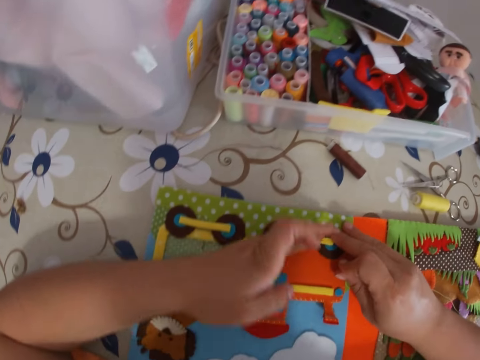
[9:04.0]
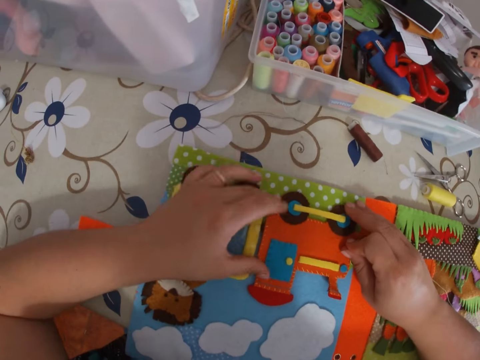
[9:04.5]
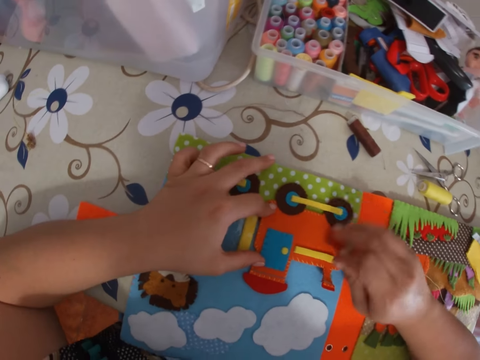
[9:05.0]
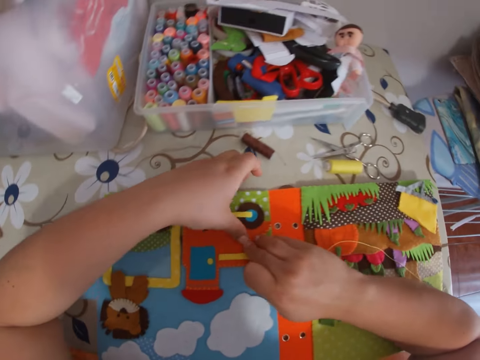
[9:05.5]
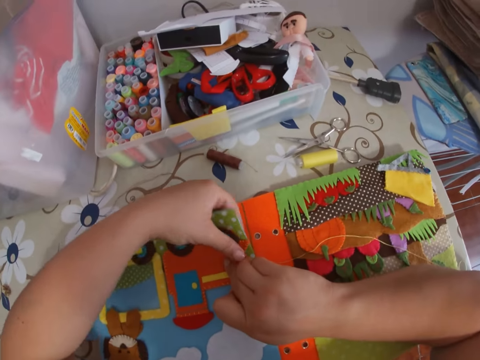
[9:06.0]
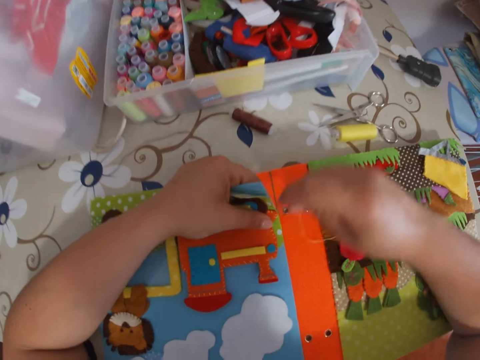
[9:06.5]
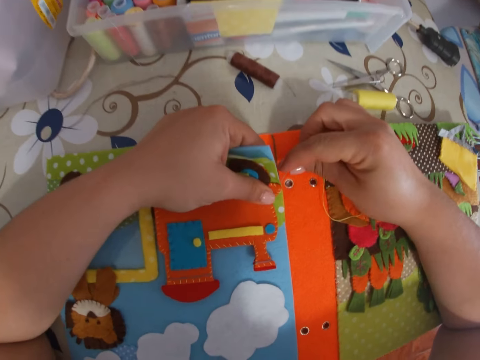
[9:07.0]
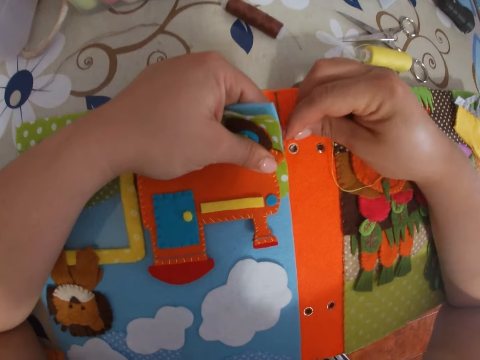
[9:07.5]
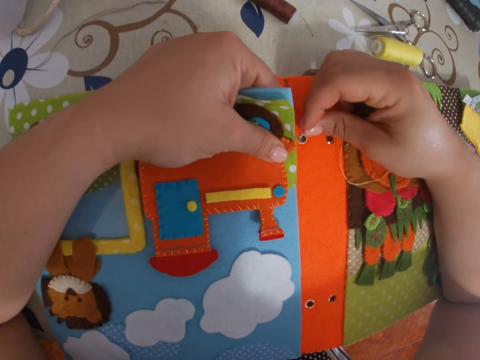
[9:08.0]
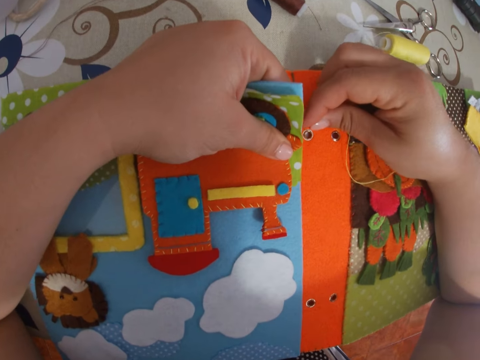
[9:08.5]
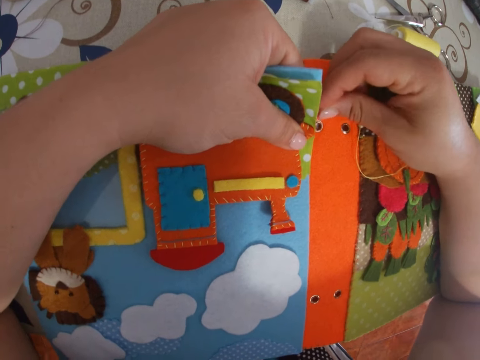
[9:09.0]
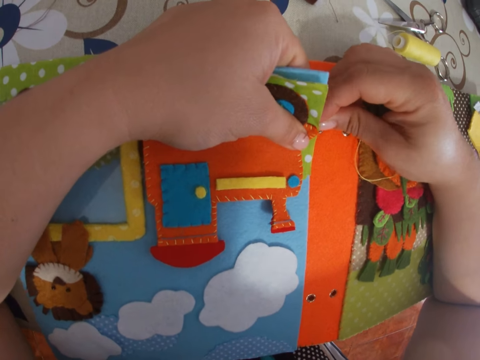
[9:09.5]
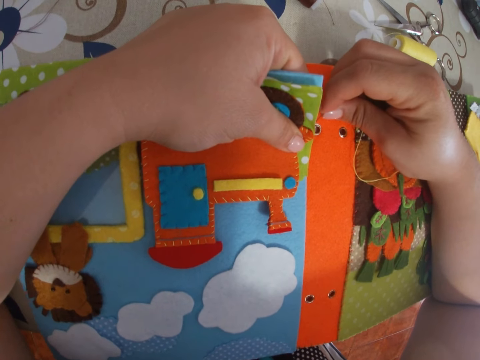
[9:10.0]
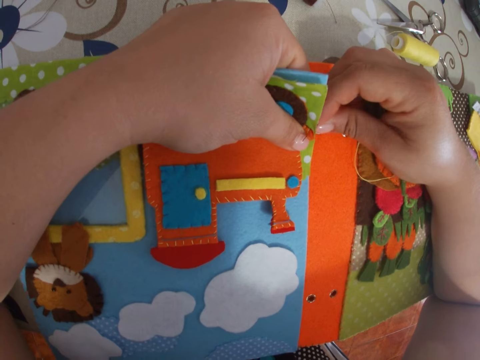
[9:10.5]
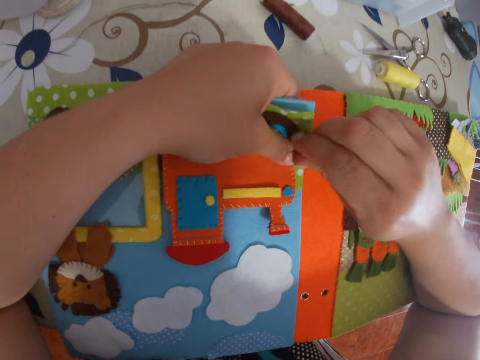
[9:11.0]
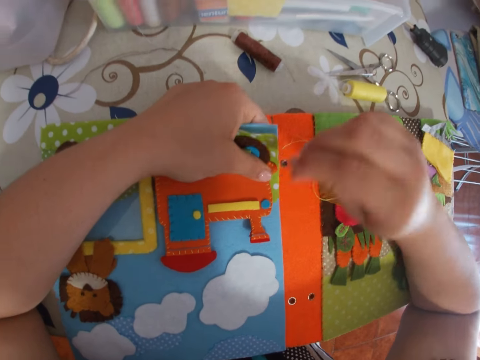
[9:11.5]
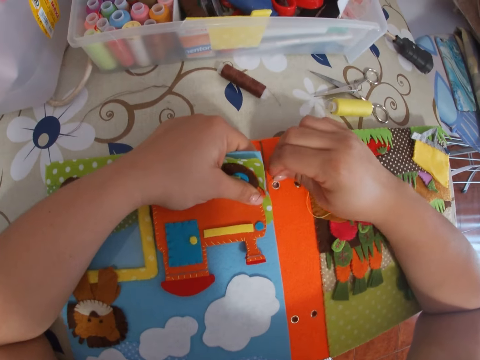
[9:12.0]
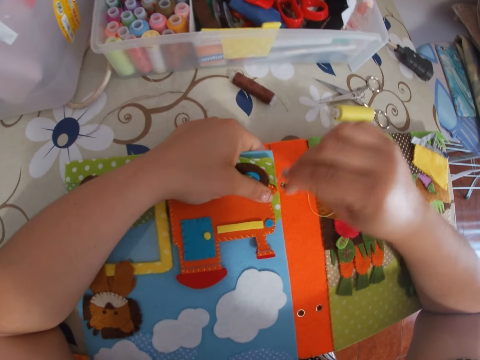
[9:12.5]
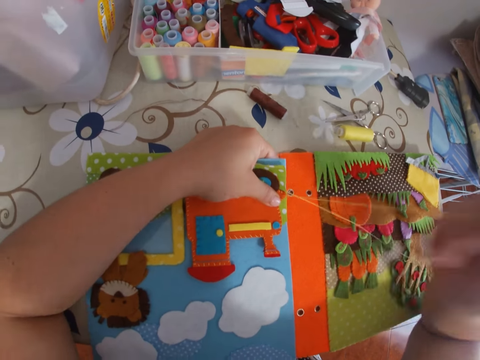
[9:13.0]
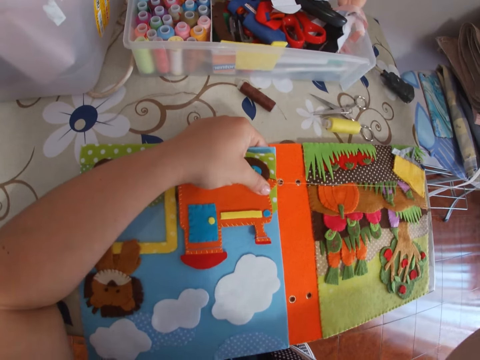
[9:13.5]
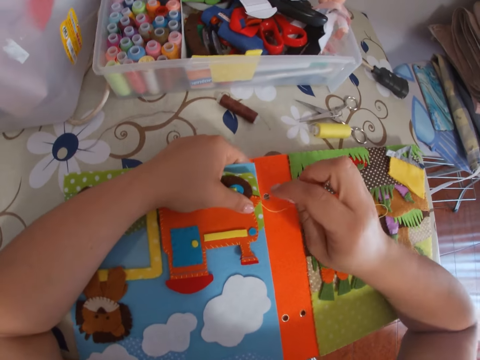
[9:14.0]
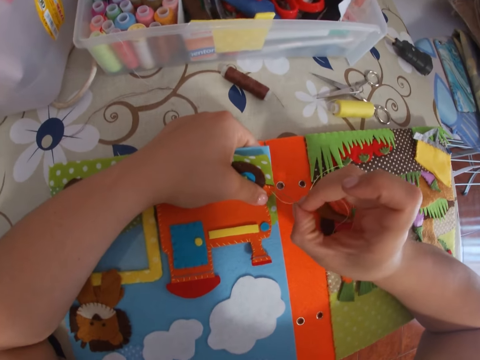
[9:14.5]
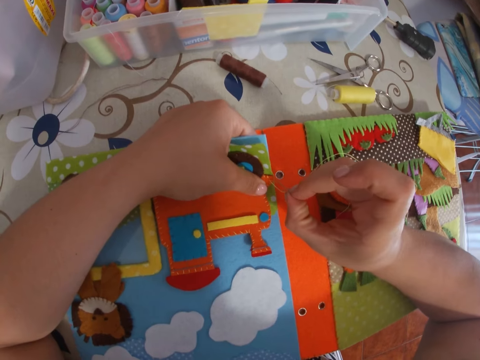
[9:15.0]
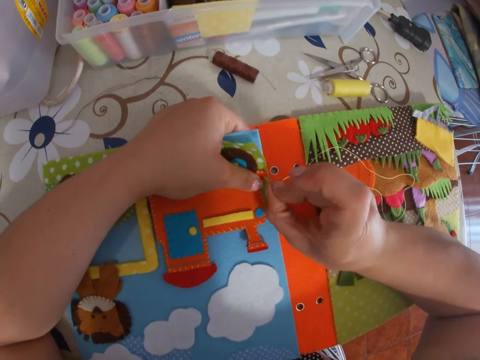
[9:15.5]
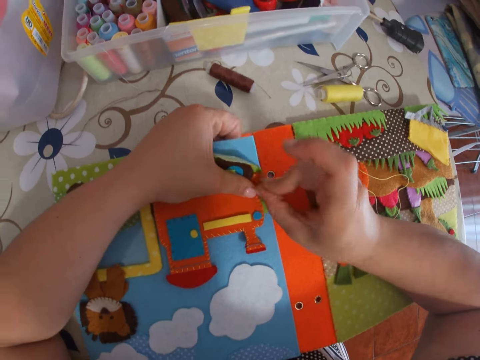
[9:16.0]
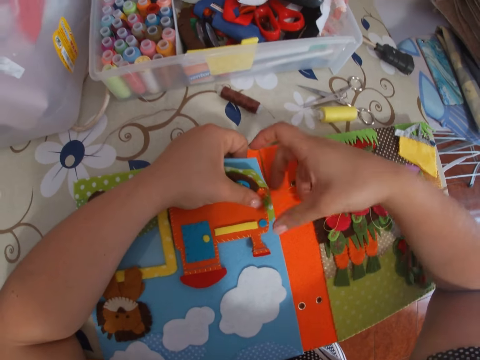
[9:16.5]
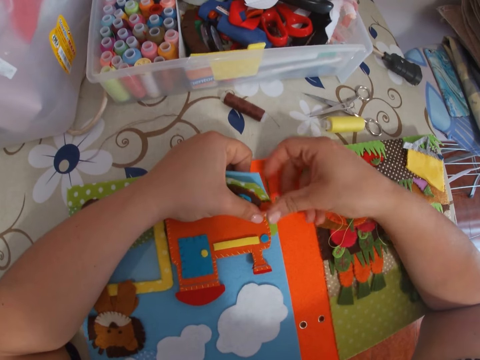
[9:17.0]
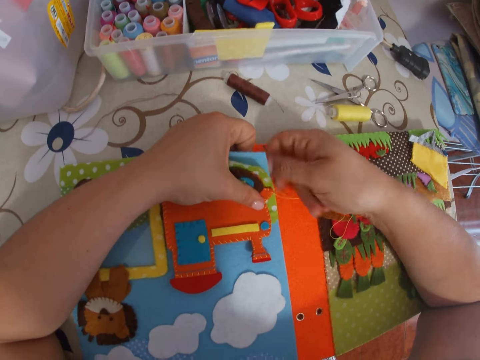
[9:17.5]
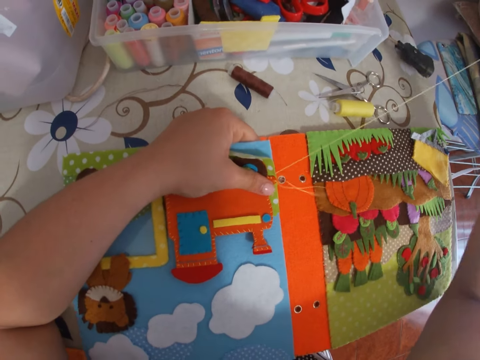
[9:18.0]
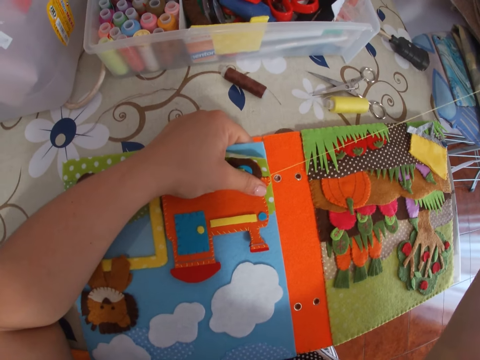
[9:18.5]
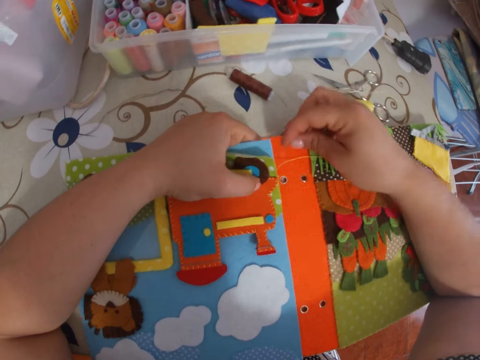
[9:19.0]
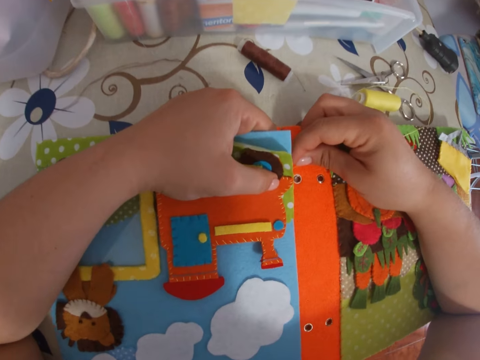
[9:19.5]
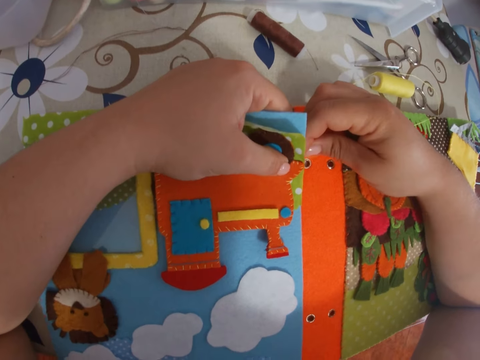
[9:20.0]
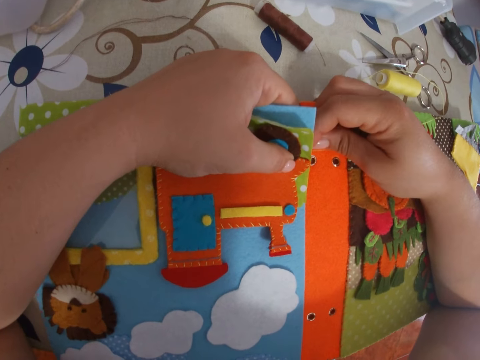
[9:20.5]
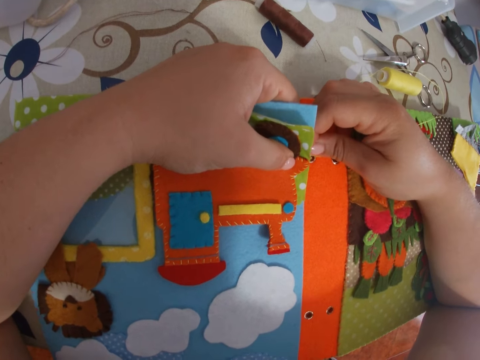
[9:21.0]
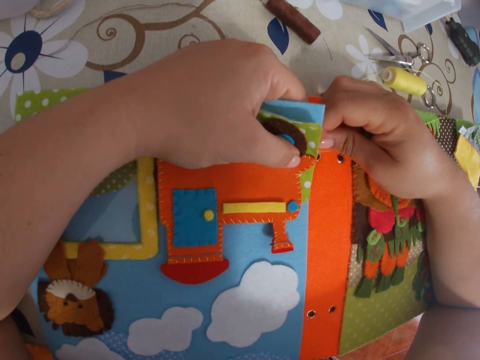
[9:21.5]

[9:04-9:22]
The camera wearer lifts up the page. She sticks the needle with thread in the paper. She pulls the needle with thread through the paper with her right hand. She sticks the needle with thread in the paper. She pulls the needle with thread through the paper with her right hand. She sticks the needle with thread in the paper.

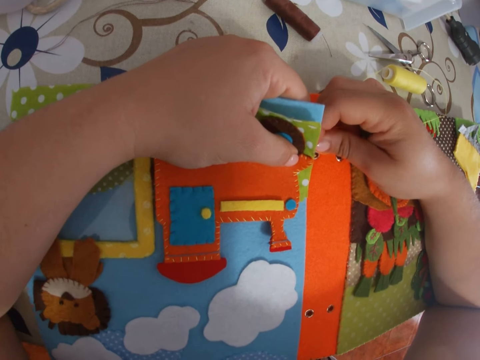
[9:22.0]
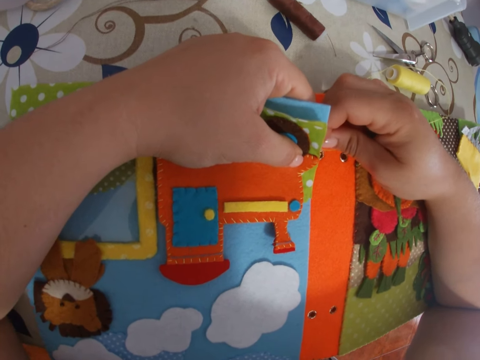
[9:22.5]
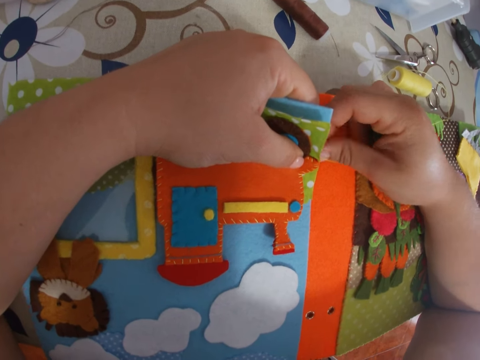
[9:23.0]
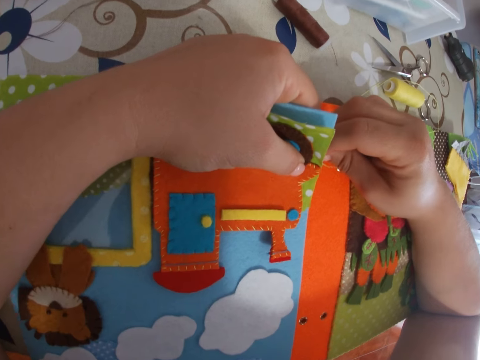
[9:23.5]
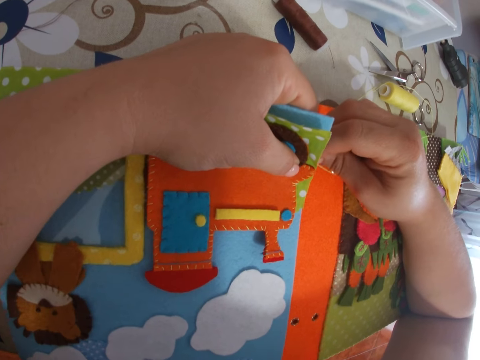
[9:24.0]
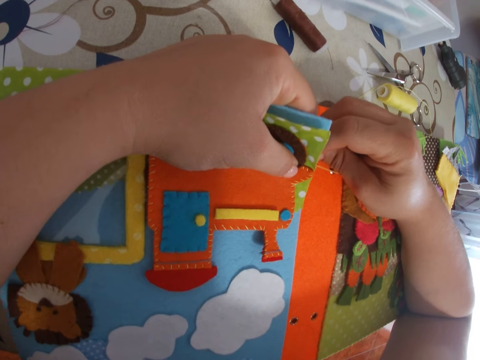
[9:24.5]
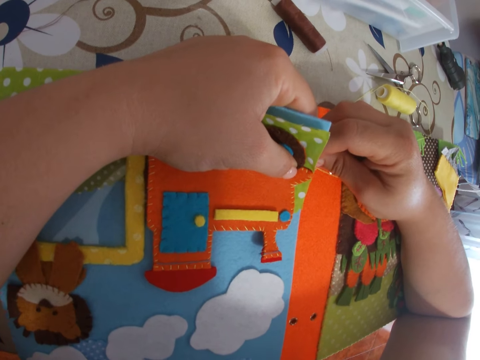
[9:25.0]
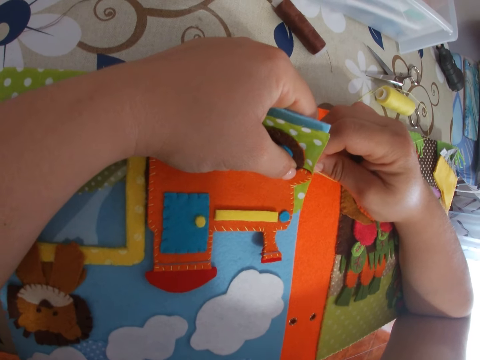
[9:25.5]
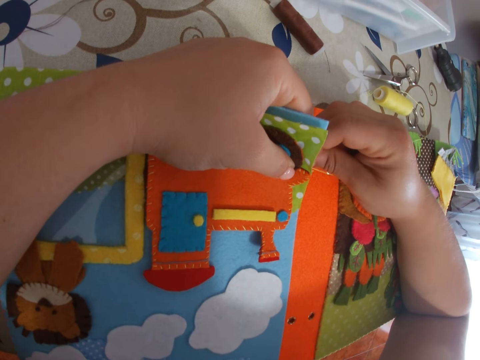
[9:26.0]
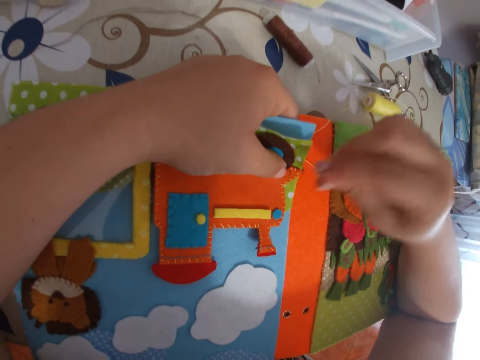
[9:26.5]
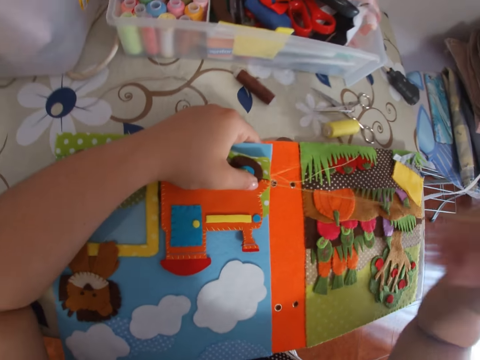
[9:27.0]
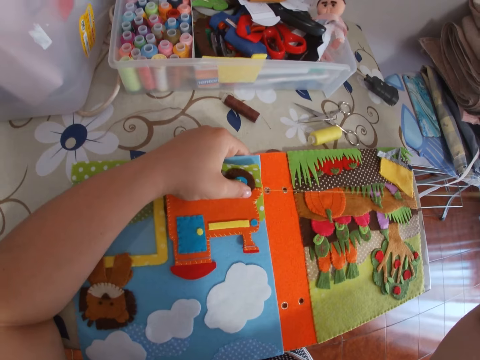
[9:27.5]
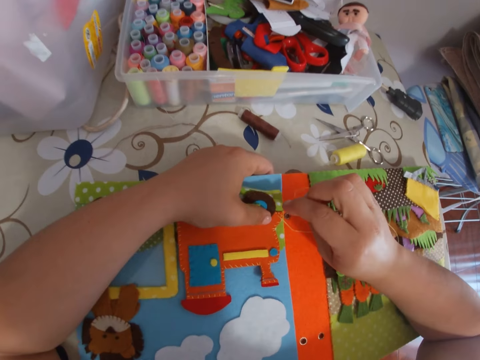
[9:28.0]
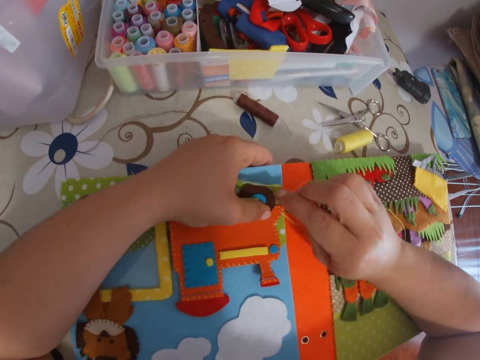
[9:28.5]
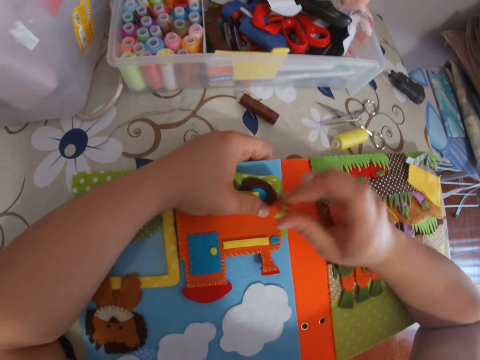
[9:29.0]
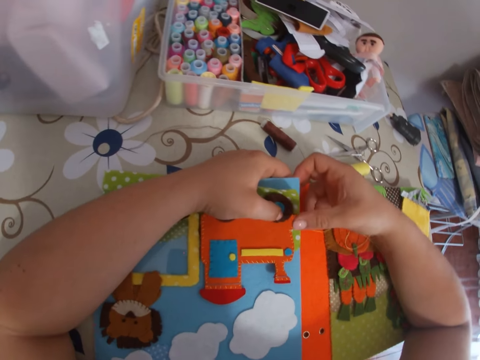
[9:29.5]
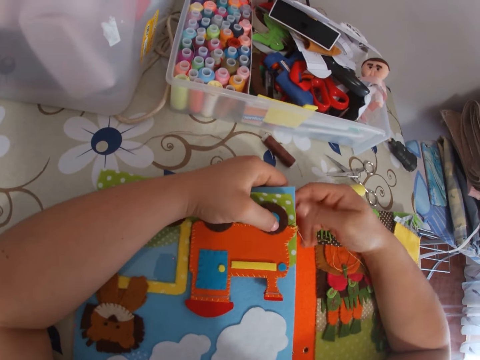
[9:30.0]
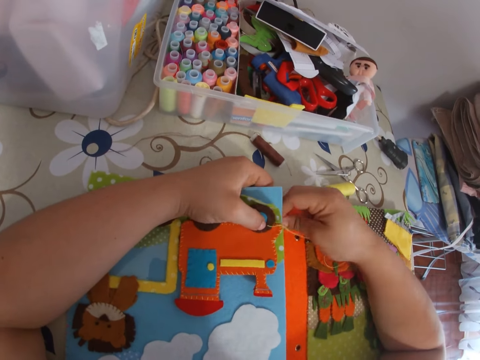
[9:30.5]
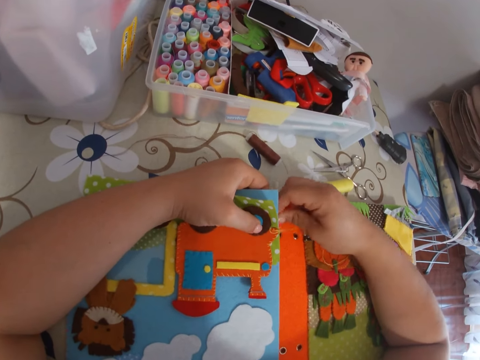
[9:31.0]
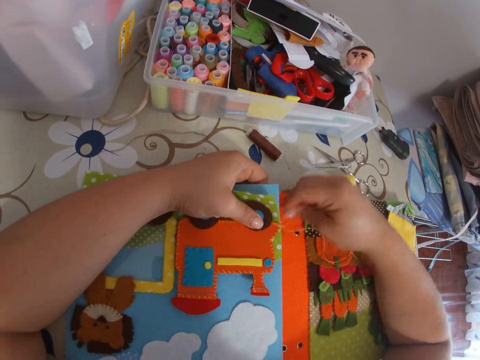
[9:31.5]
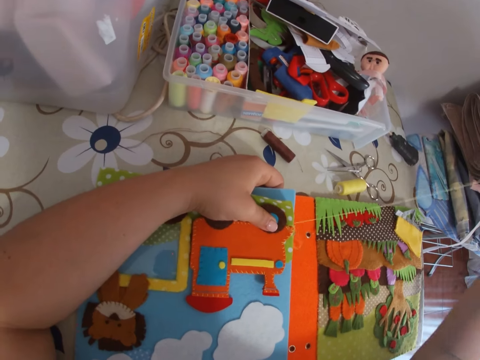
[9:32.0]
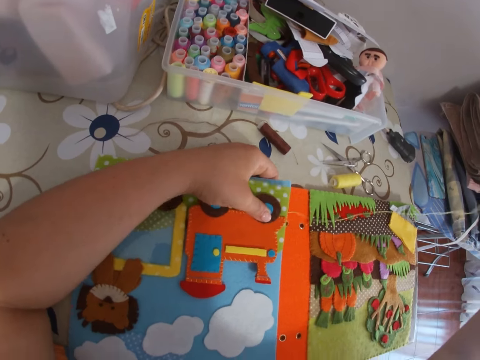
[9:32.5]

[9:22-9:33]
The camera wearer pulls the needle with thread through the paper with her right hand. She sticks the needle with thread in the paper. She pulls the needle with thread through the paper with her right hand.
